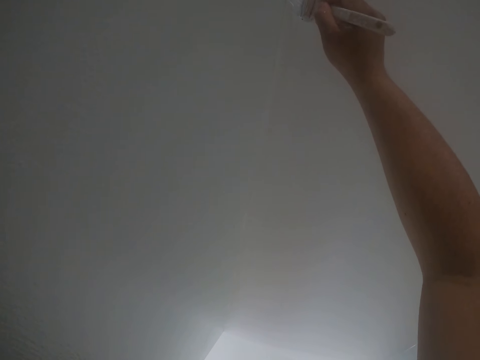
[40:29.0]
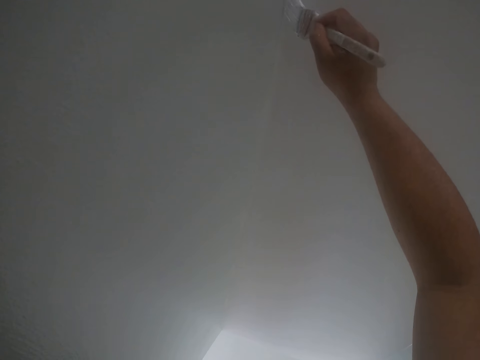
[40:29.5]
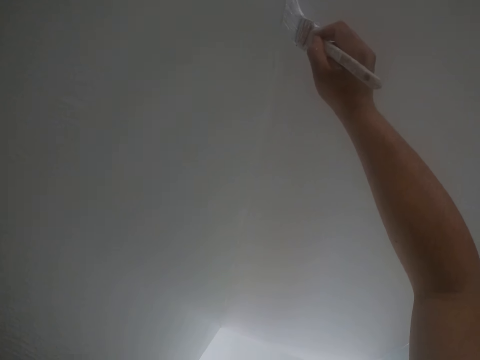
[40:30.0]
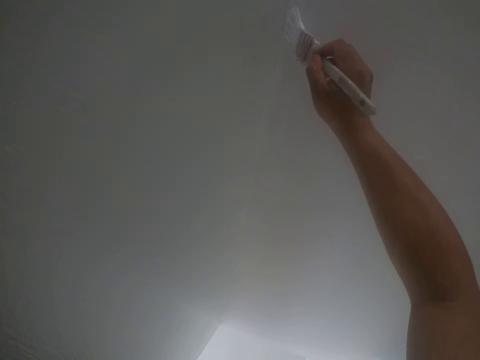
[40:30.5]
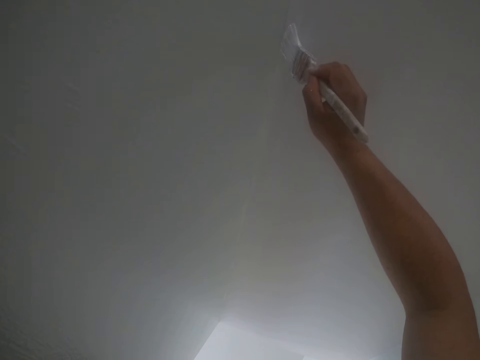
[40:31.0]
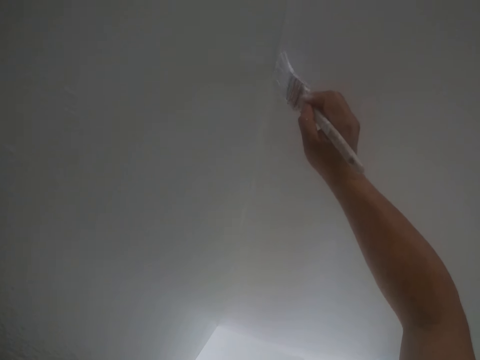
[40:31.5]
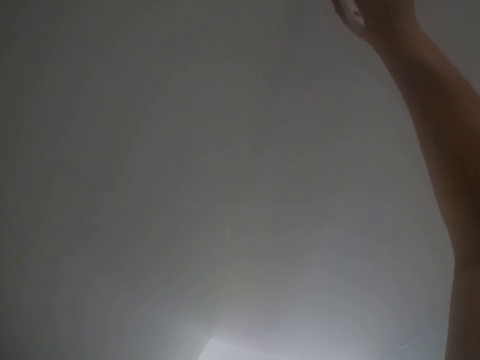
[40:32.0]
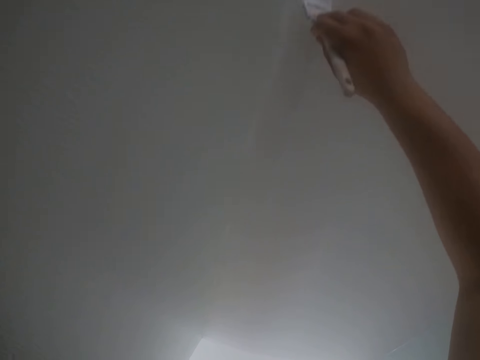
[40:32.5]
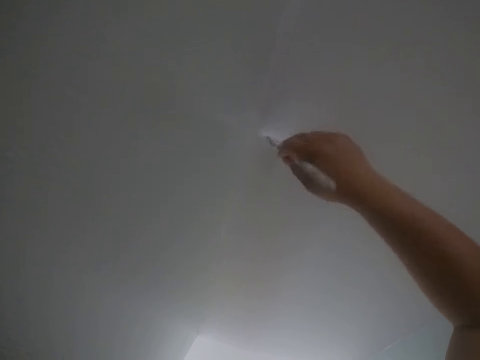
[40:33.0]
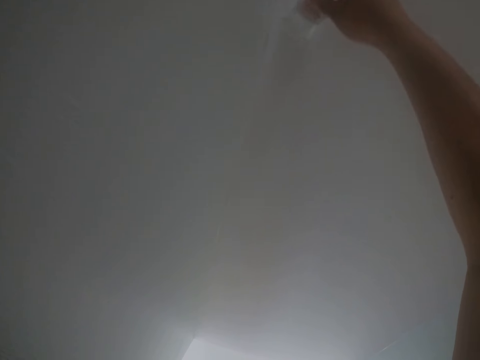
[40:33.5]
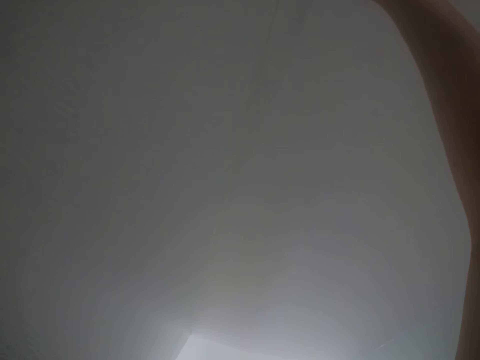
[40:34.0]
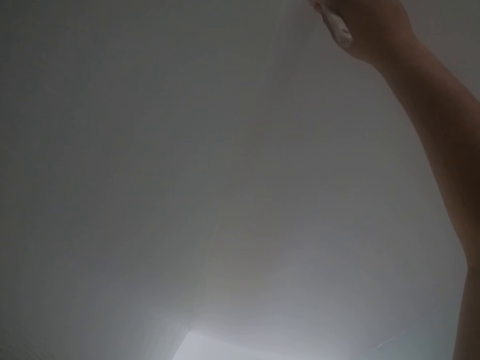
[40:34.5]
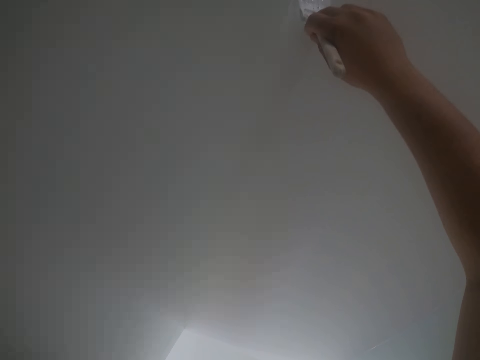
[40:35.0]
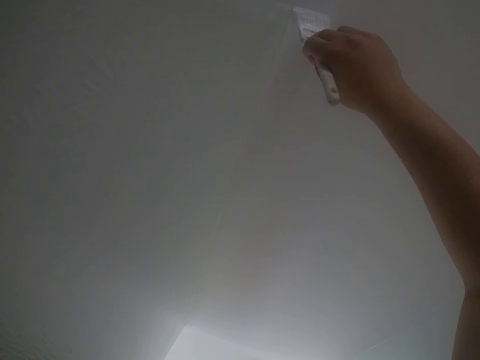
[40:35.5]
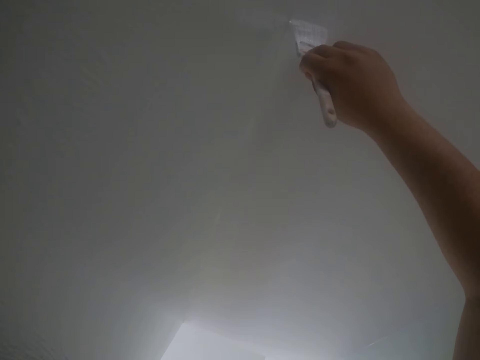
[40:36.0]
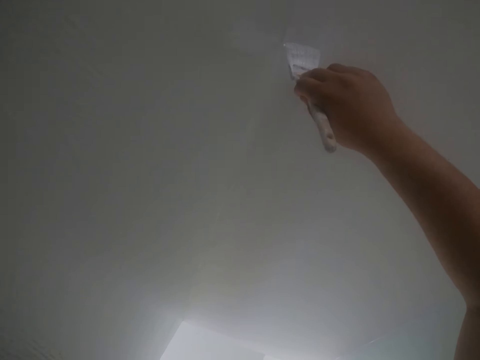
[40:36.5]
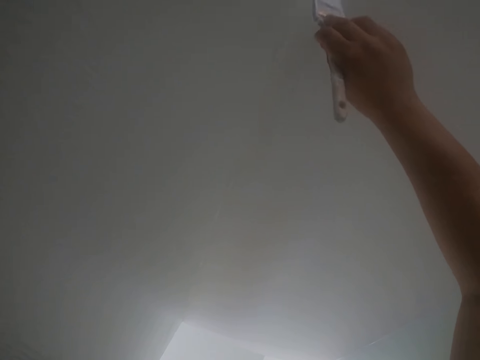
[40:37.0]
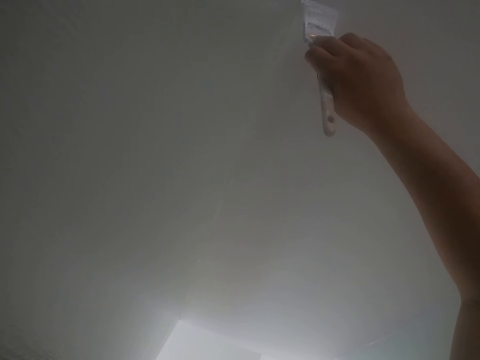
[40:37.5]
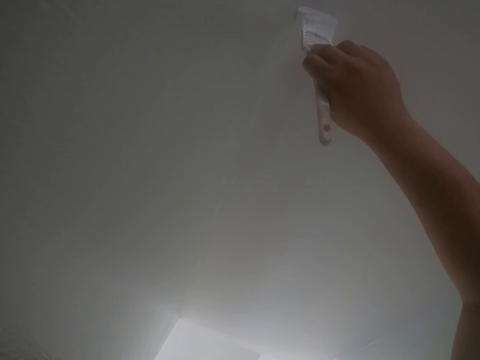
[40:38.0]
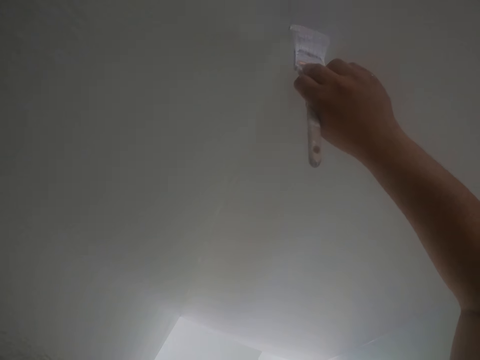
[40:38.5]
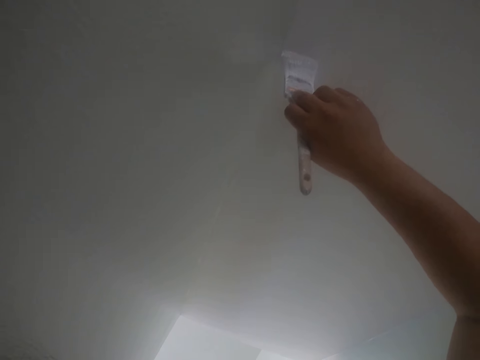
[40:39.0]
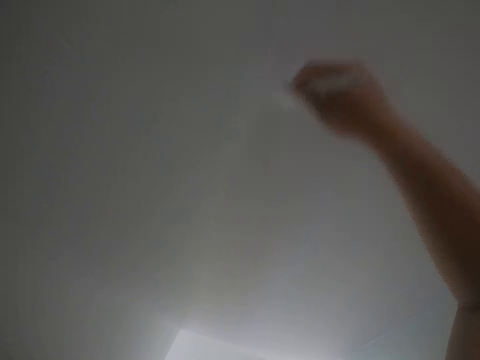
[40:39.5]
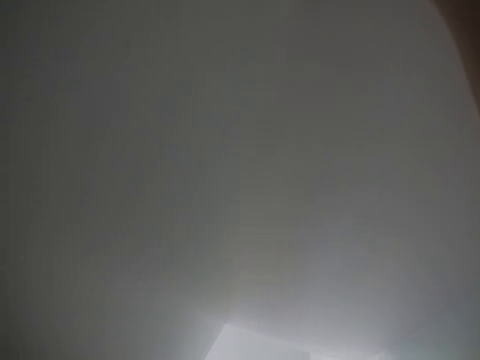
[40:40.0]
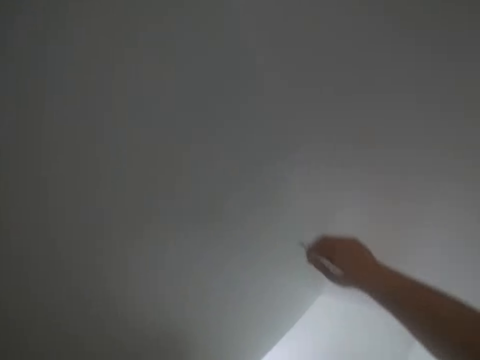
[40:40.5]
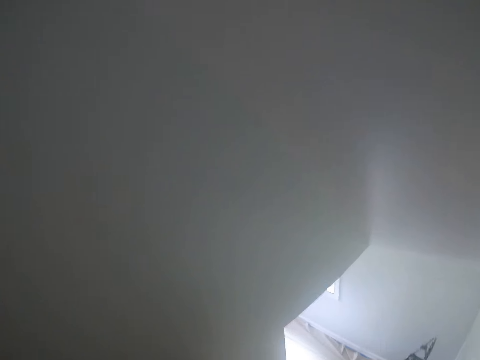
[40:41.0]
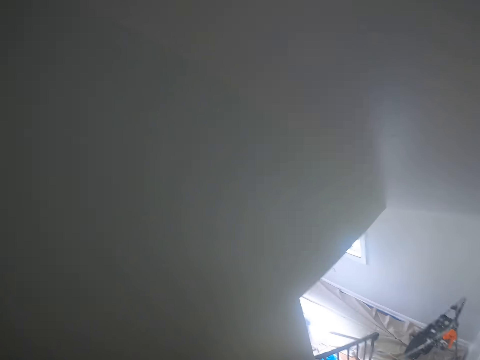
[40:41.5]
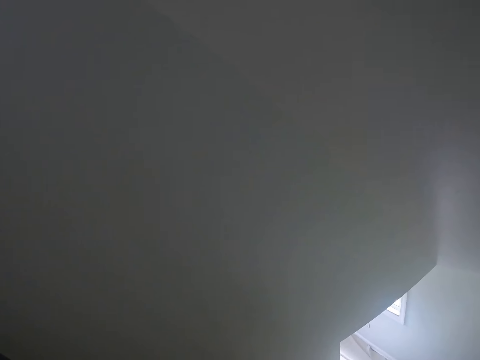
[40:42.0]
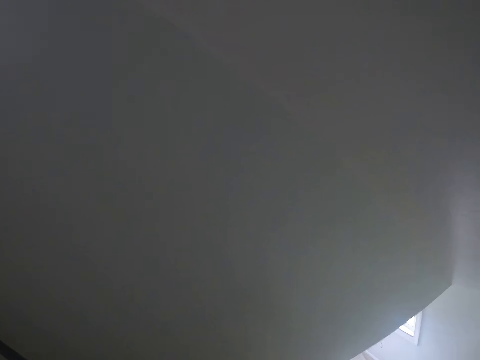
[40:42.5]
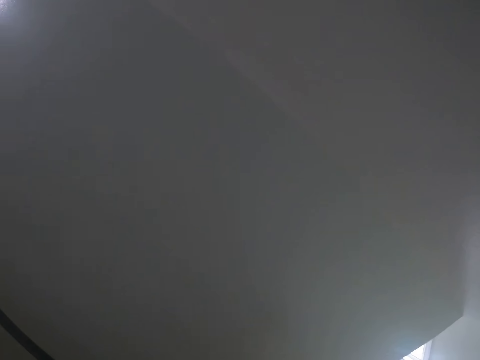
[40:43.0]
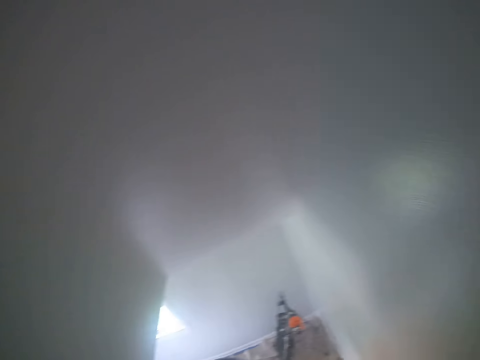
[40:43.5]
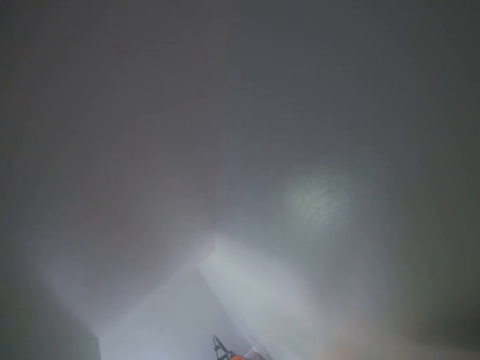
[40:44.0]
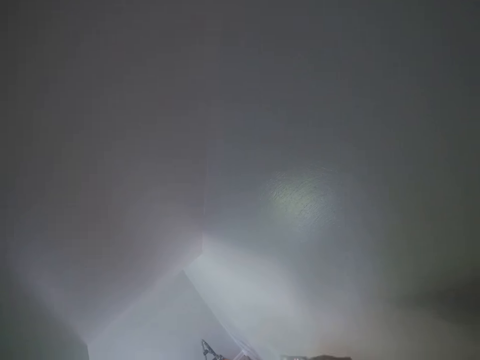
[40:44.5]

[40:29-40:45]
The camera wearer looks at the wall.

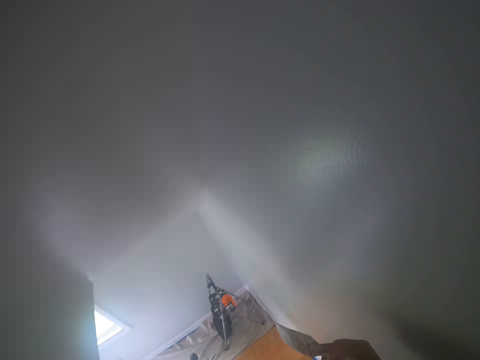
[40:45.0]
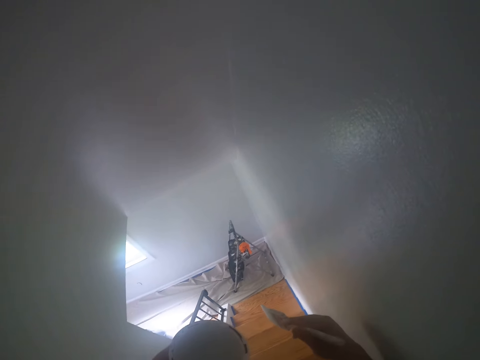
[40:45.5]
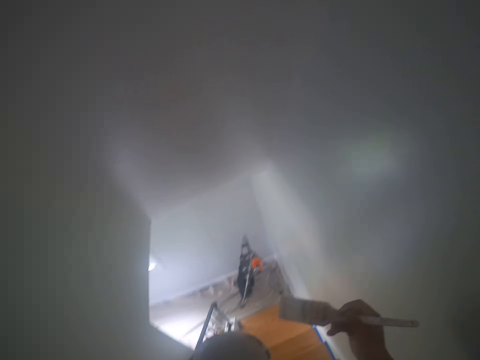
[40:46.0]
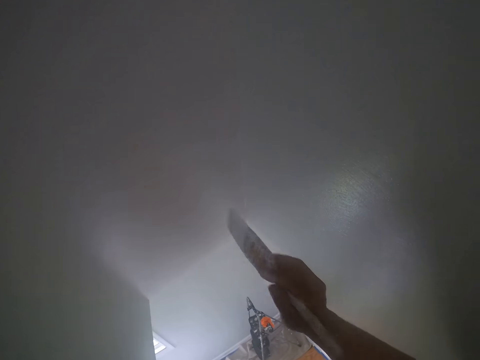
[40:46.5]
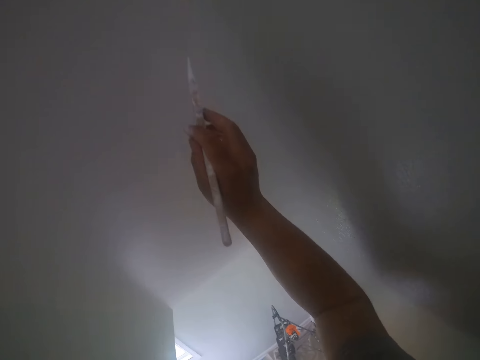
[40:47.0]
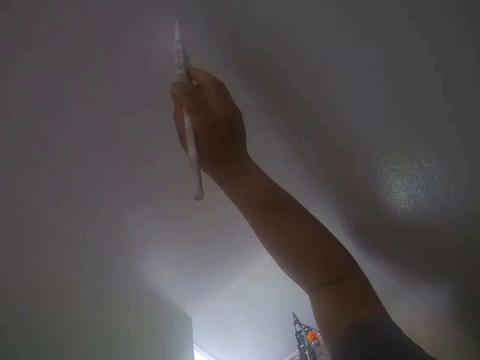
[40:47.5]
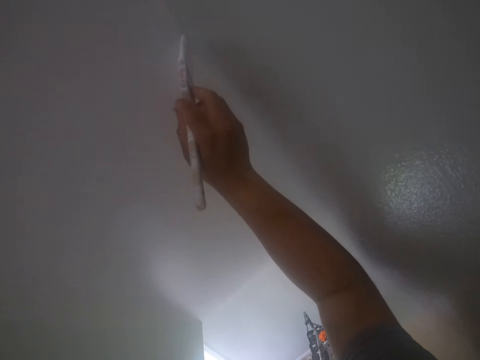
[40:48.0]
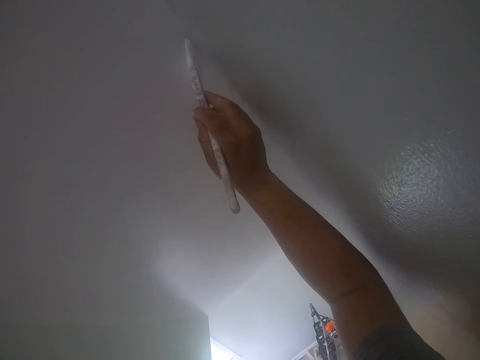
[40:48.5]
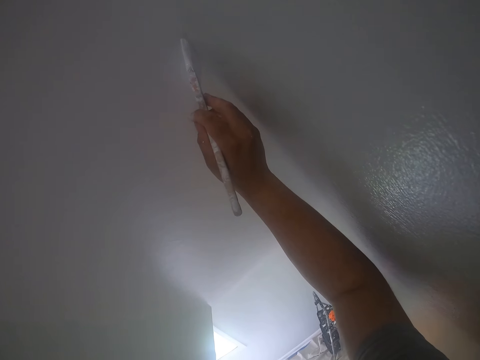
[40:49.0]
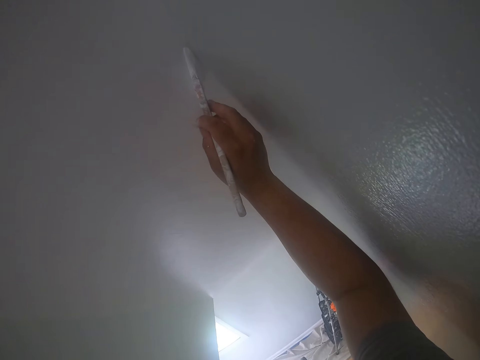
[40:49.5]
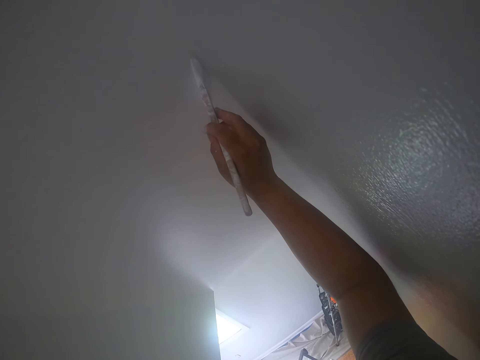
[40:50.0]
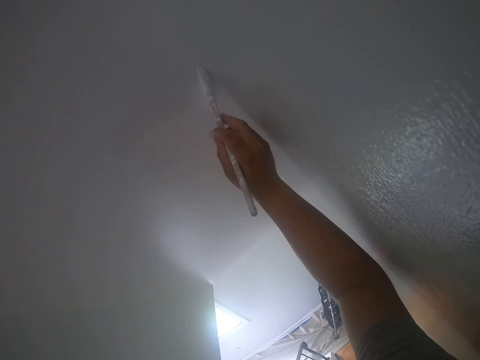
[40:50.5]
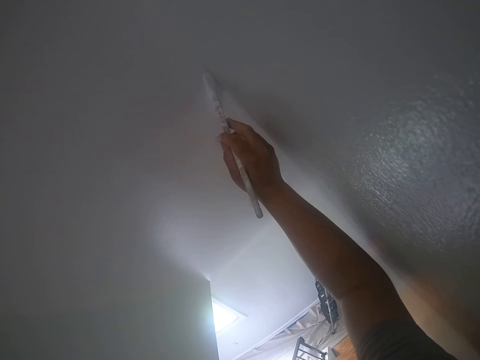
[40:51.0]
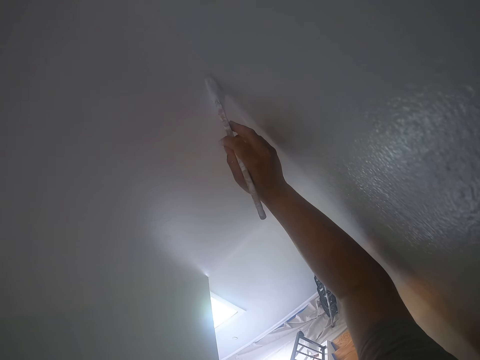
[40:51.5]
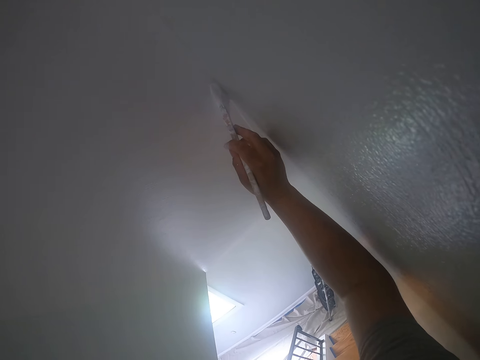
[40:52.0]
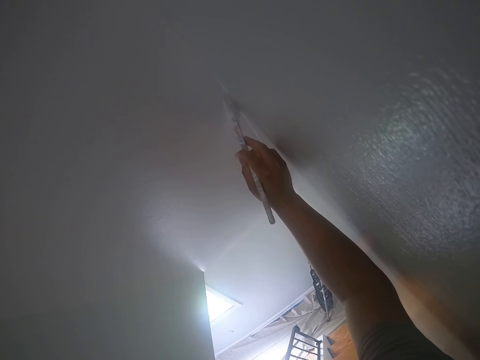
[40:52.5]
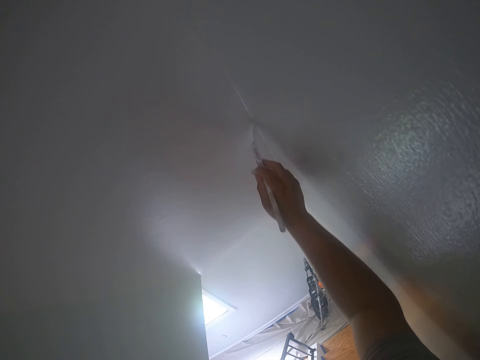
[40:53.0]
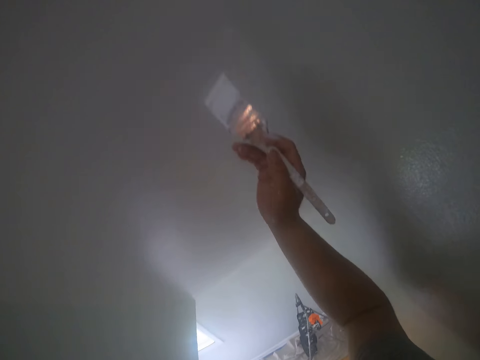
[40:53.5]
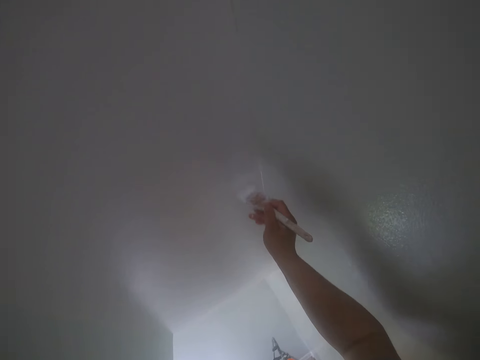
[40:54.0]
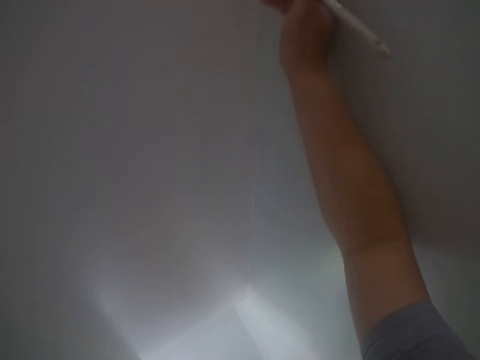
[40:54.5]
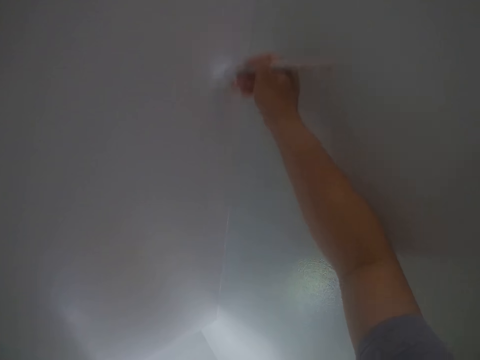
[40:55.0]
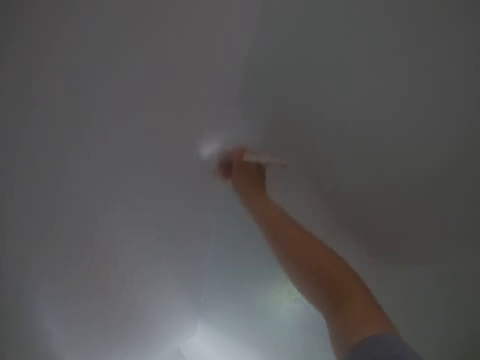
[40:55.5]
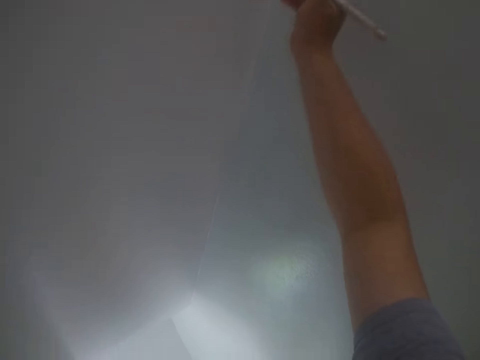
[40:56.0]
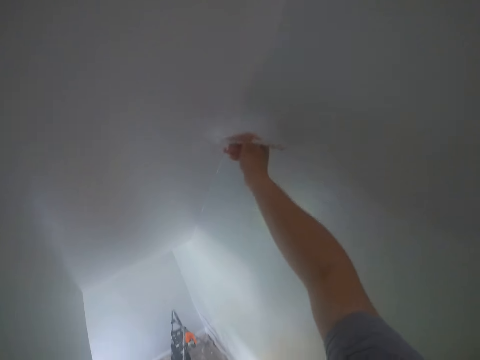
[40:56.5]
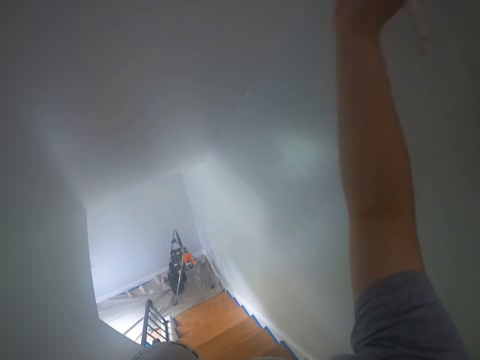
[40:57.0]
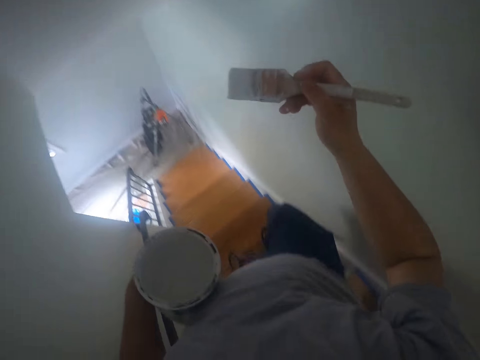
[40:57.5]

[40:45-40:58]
The camera wearer paints the wall with a brush.
